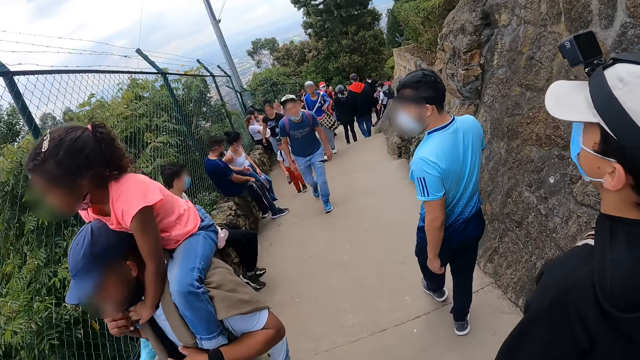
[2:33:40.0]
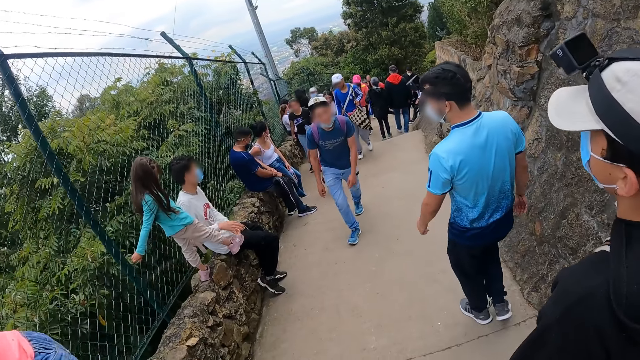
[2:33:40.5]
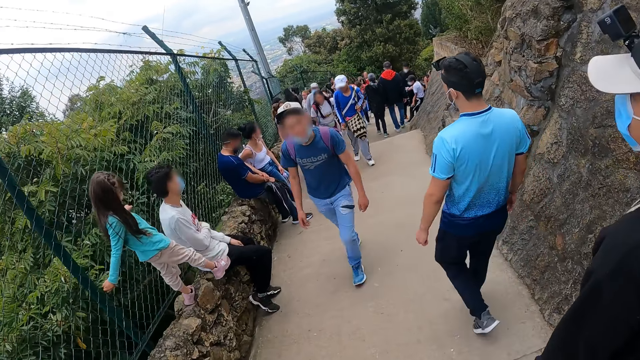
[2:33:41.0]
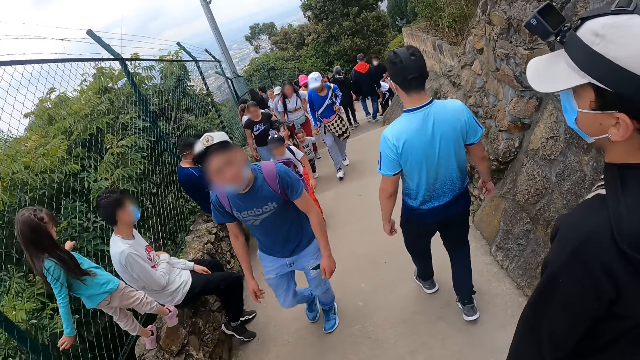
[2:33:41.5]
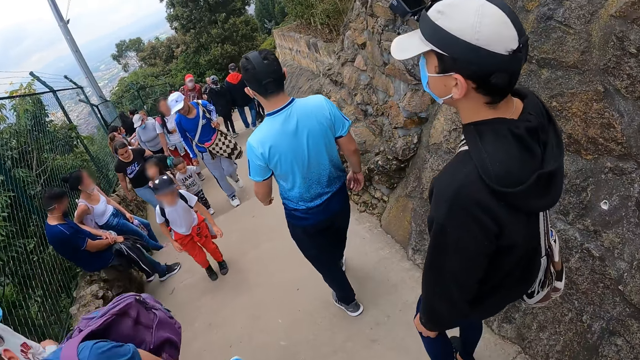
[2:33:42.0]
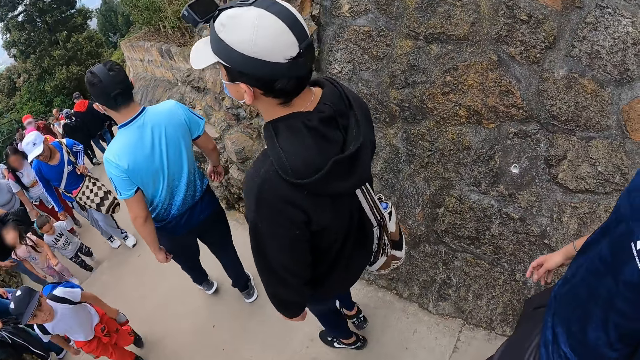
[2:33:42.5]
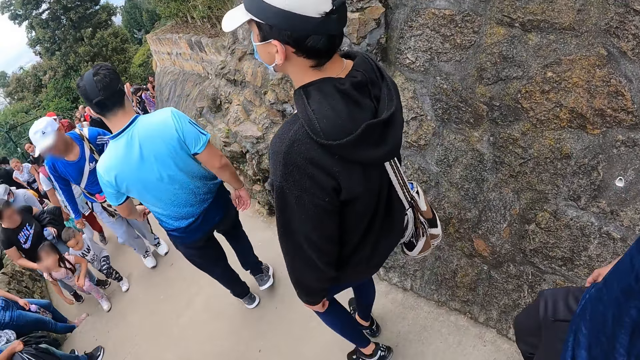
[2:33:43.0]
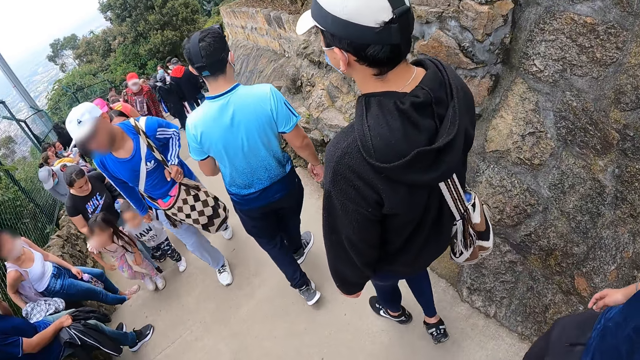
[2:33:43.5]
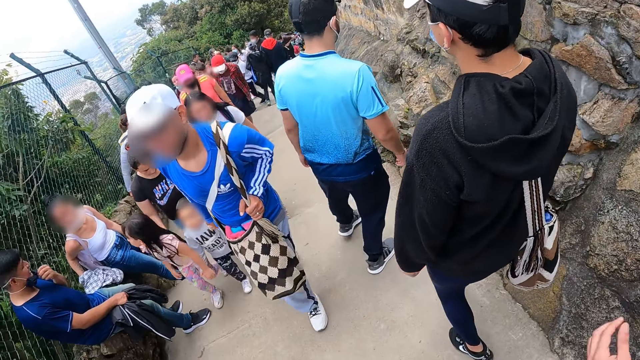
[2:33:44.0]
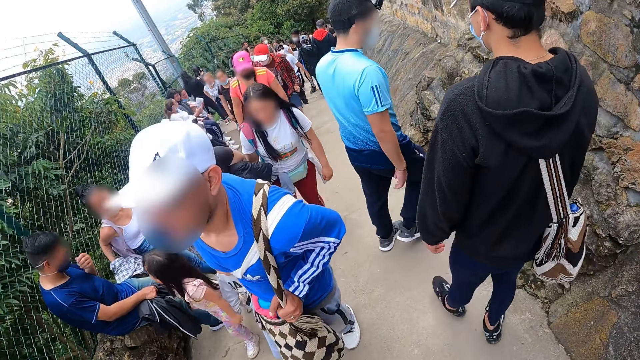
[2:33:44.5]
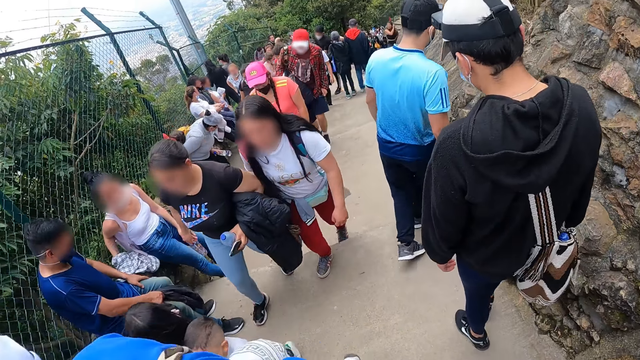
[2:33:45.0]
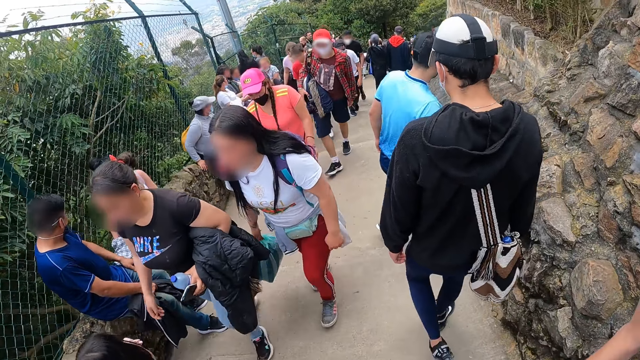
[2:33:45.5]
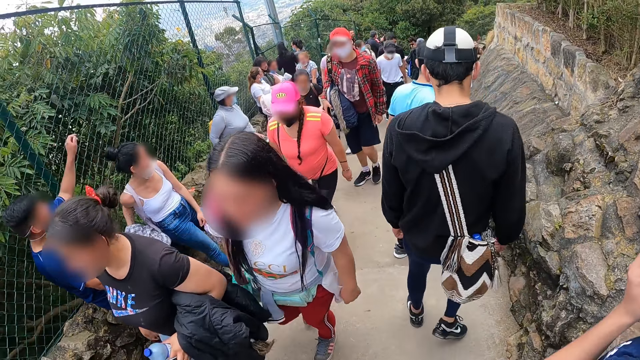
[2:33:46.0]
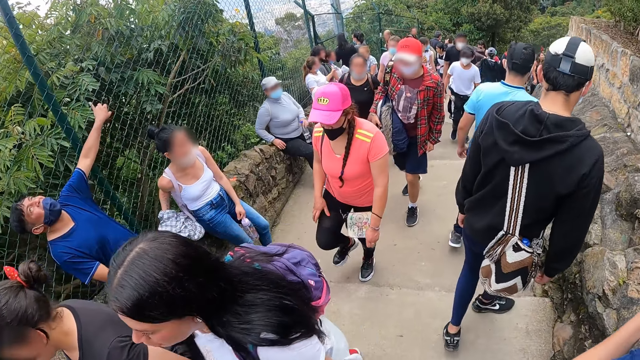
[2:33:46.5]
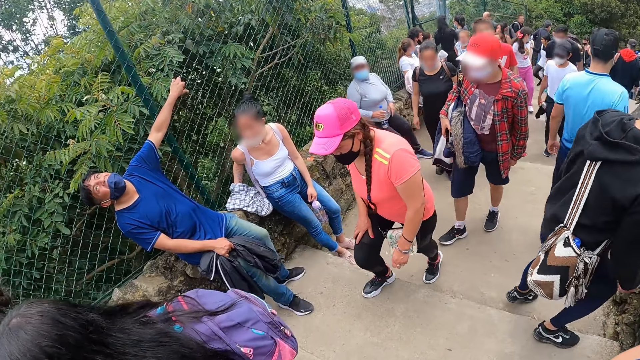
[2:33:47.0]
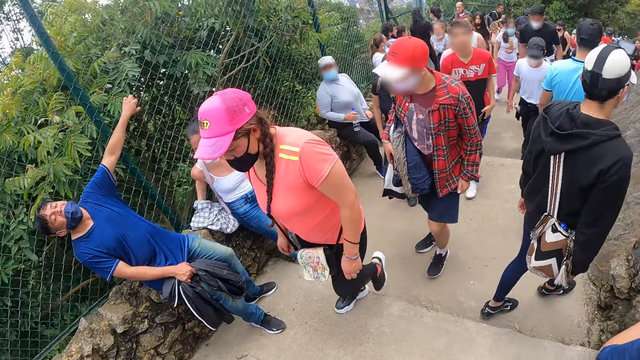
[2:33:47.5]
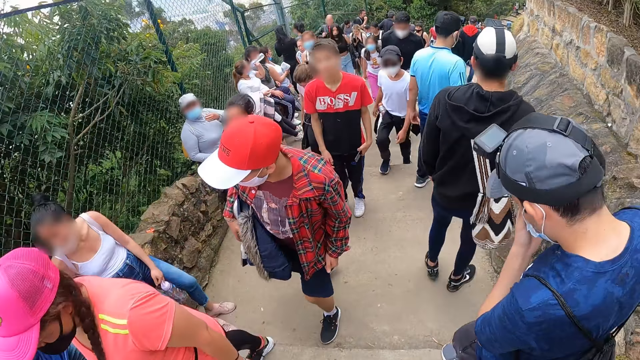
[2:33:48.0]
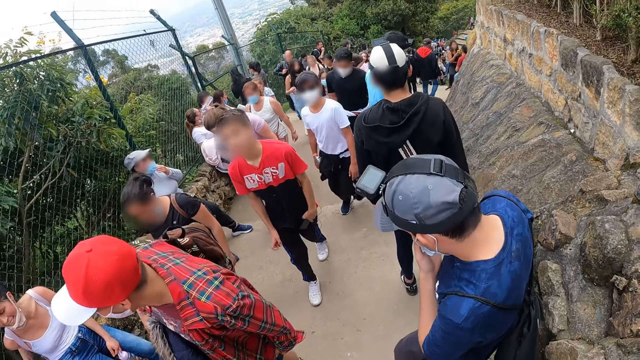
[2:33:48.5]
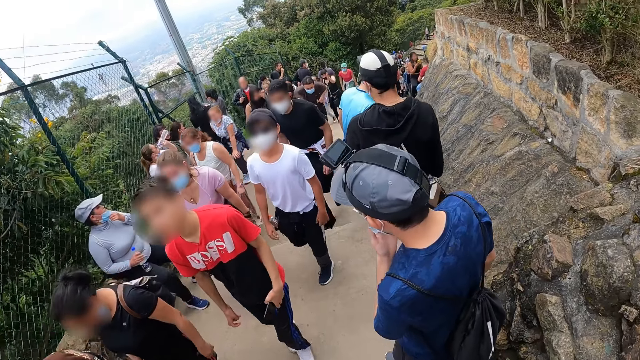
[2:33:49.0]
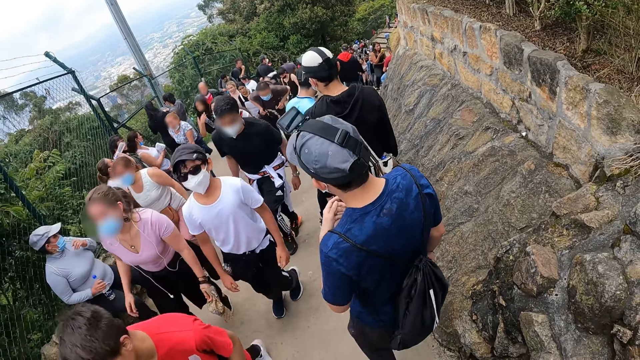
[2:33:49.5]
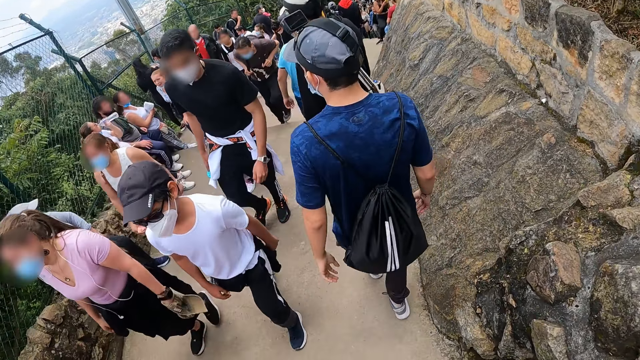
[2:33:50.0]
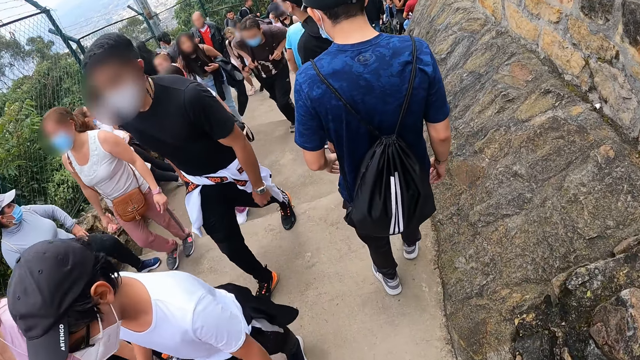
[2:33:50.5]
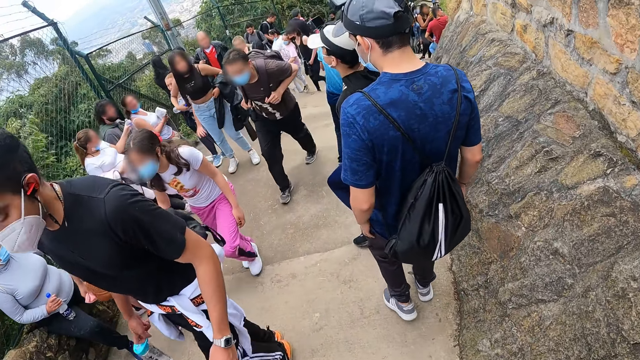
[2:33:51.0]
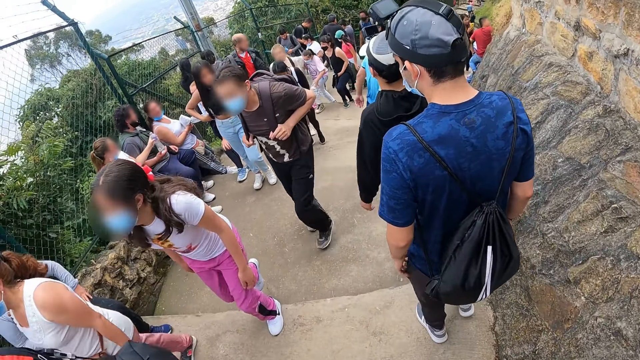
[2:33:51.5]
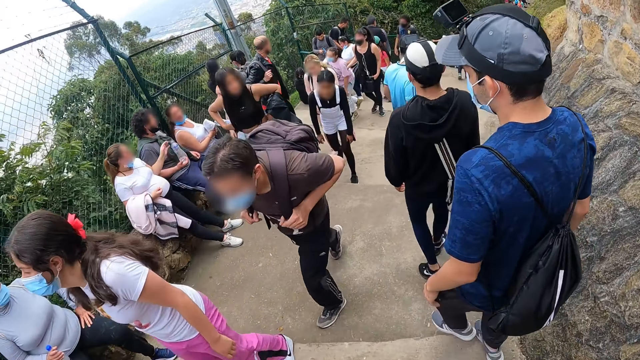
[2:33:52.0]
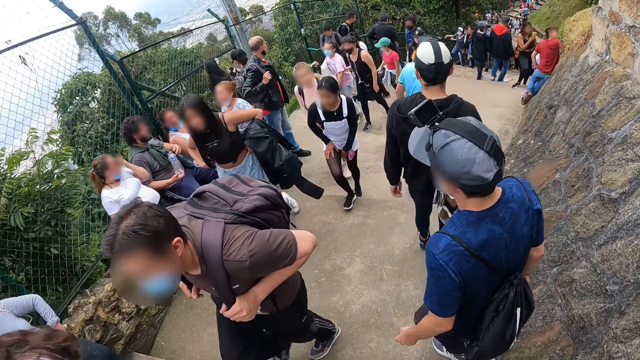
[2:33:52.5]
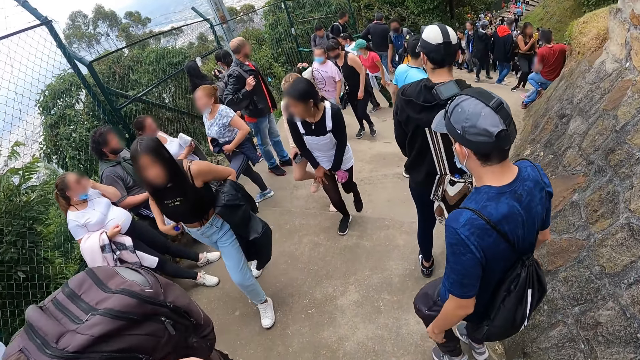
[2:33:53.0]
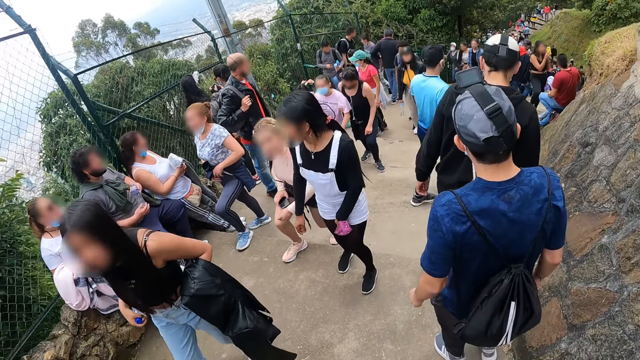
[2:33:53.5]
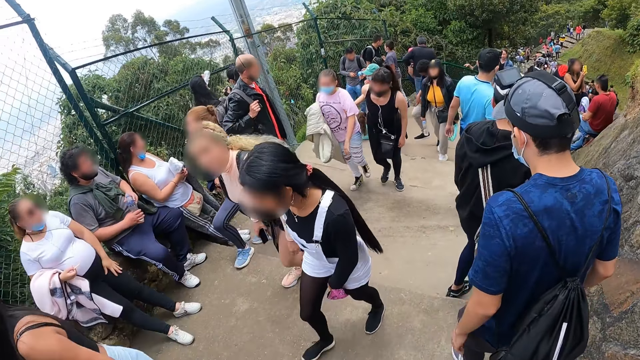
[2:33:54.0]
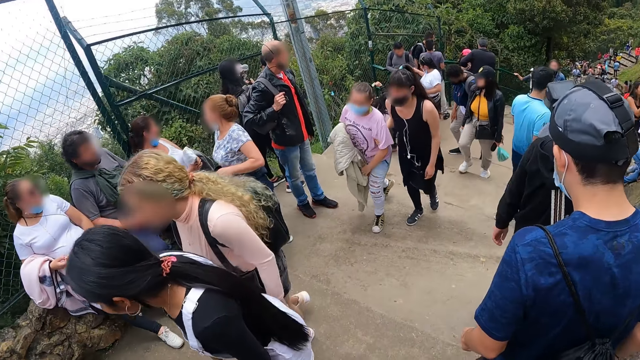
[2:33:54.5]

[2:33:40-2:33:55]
The man adjusts a facemask on his face with his left hand. The camera wearer walks. They walk repeatedly.

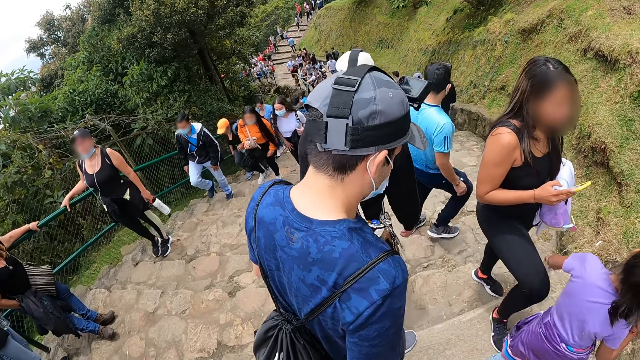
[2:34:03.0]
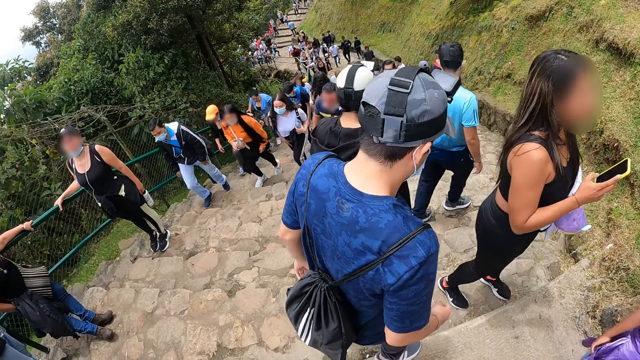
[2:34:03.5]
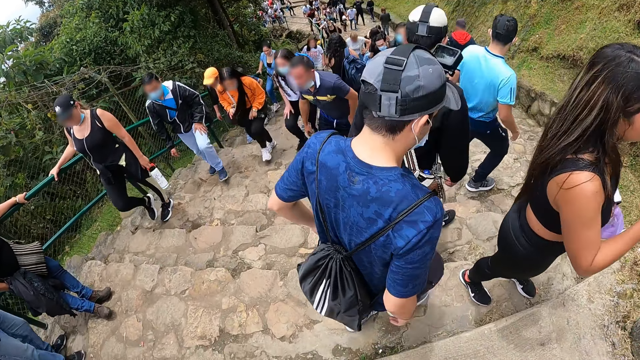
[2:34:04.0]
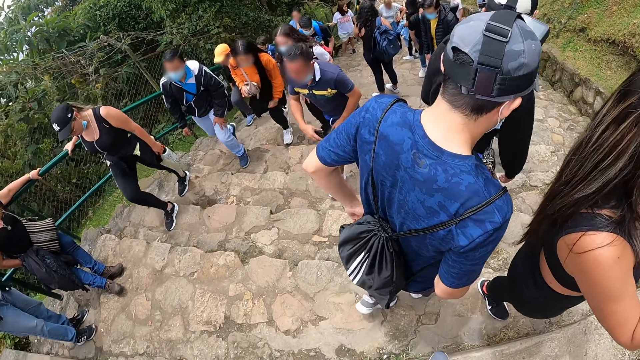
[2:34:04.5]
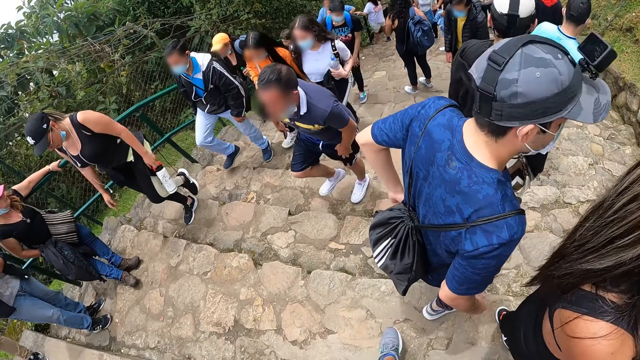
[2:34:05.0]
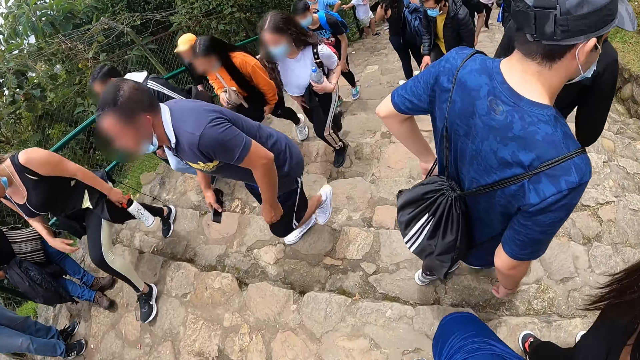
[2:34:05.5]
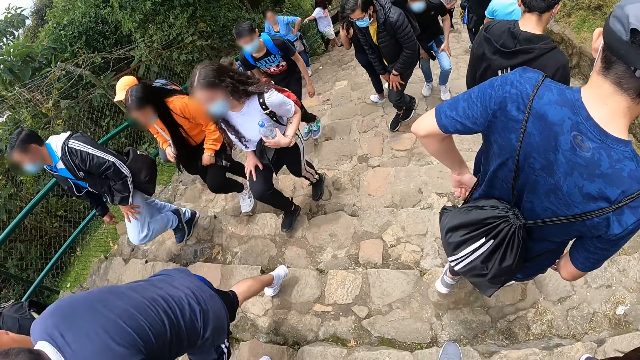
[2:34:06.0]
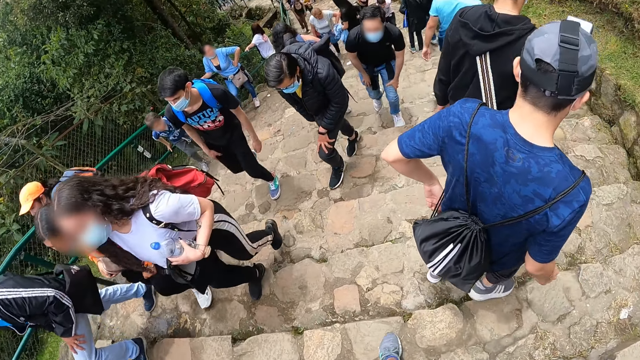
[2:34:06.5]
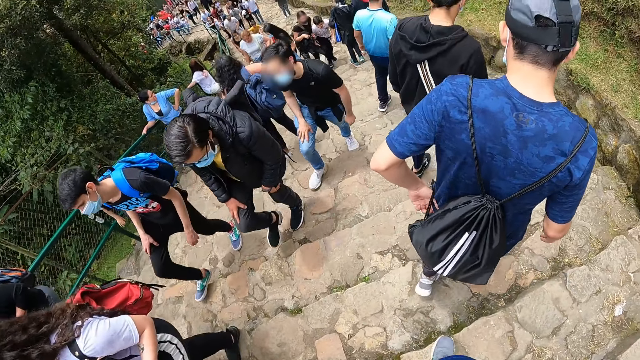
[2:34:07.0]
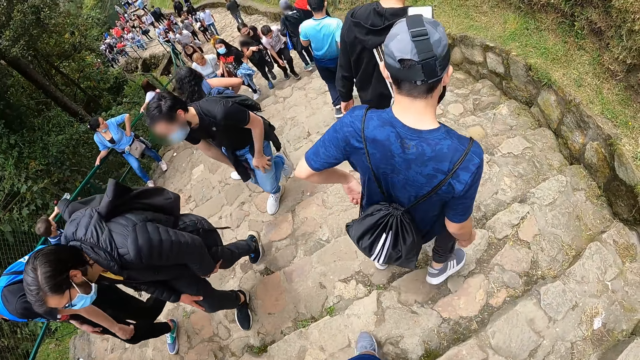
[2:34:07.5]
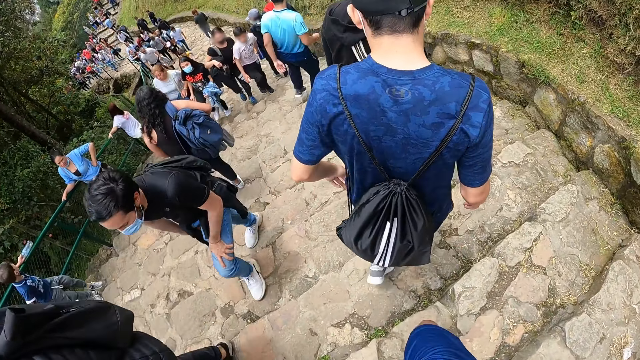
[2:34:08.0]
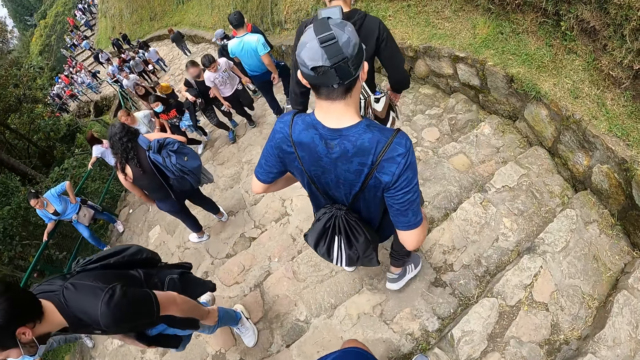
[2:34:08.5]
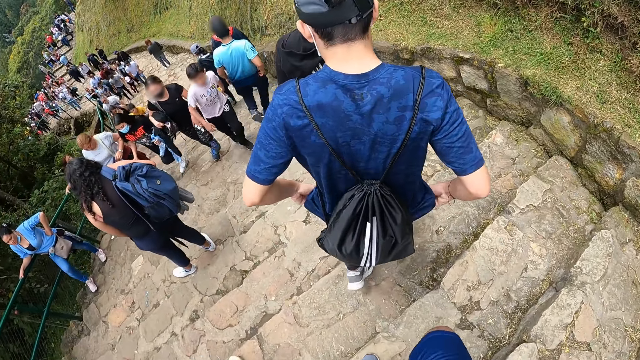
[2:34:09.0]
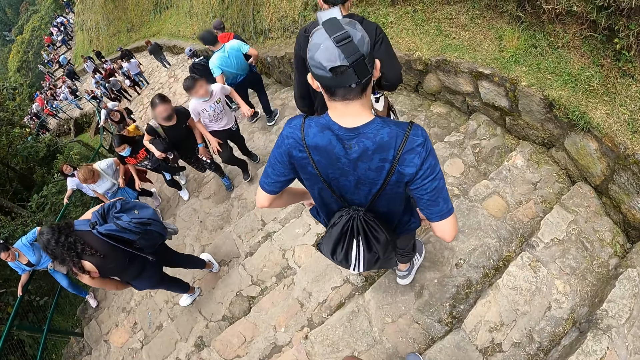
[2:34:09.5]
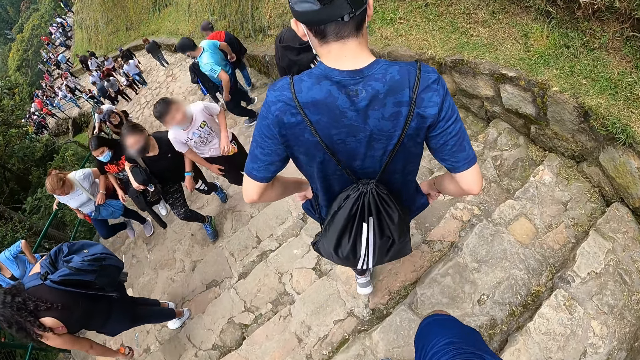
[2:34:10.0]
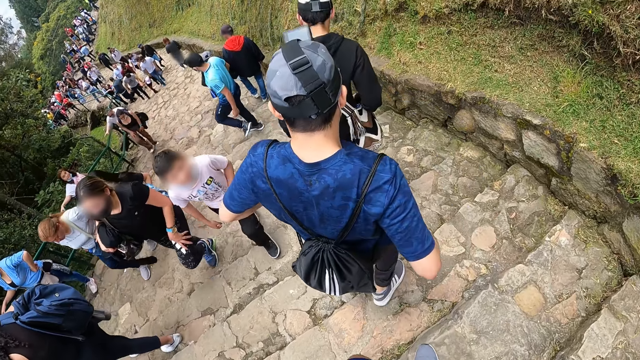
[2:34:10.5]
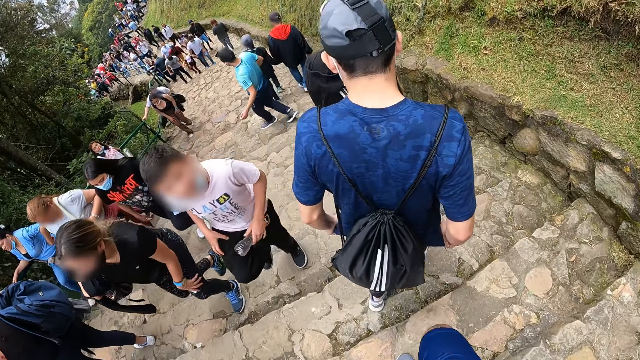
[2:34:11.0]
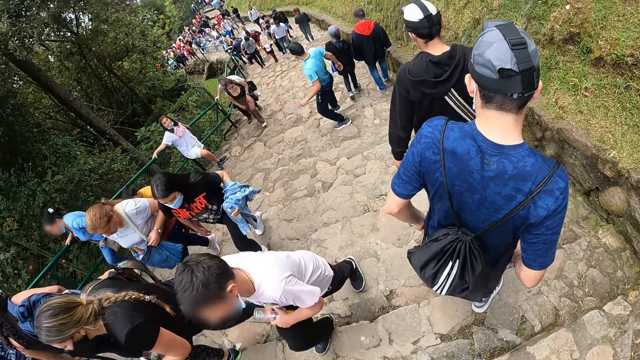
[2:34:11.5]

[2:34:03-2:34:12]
The camera wearer walks. The man holds his waist with his left hand. The camera wearer walks.
